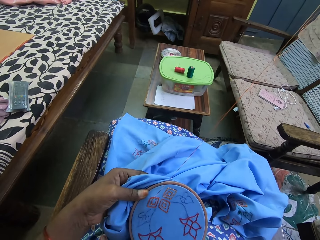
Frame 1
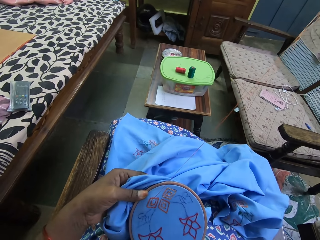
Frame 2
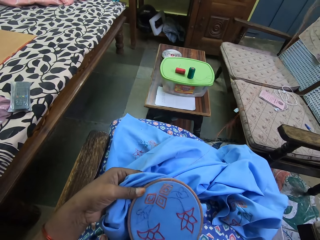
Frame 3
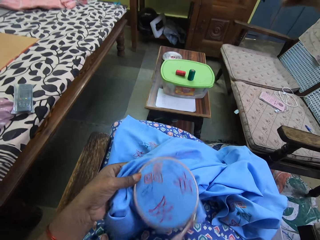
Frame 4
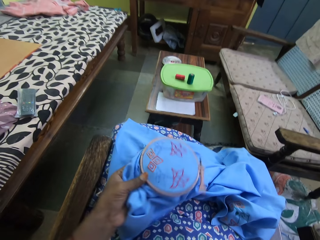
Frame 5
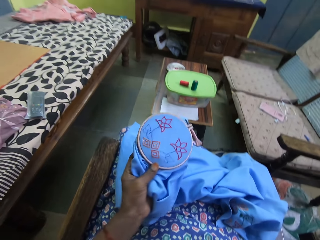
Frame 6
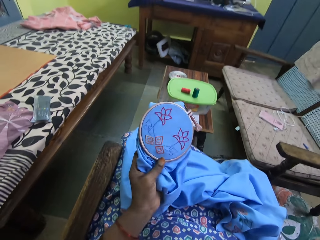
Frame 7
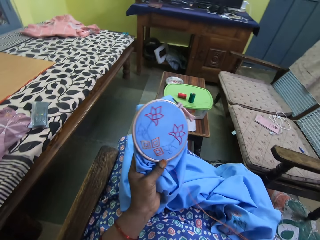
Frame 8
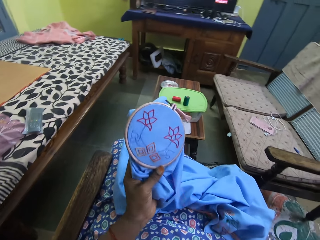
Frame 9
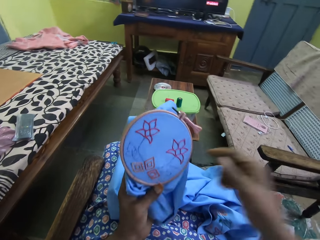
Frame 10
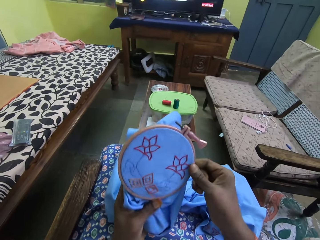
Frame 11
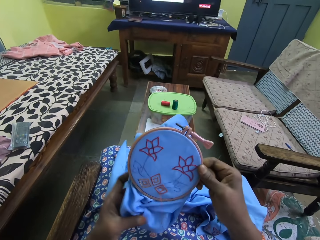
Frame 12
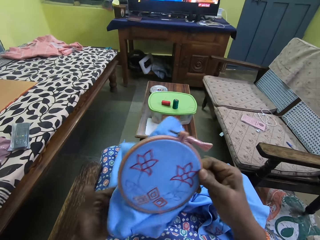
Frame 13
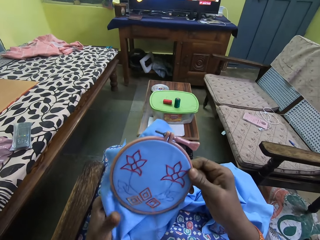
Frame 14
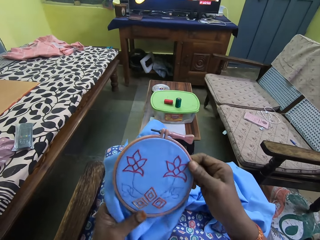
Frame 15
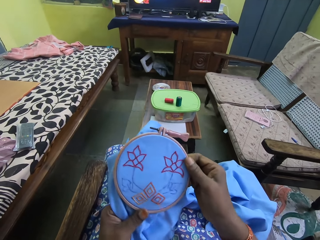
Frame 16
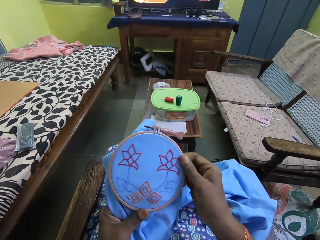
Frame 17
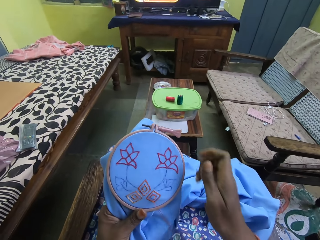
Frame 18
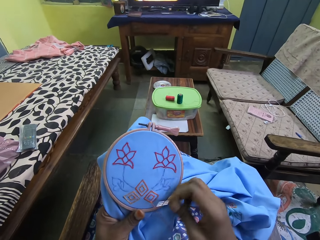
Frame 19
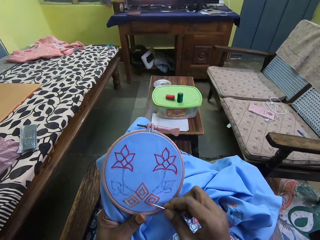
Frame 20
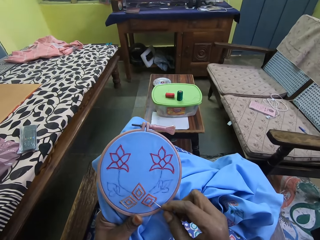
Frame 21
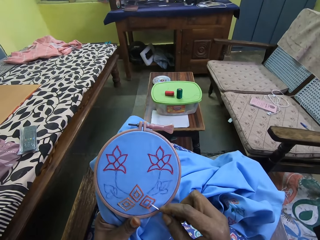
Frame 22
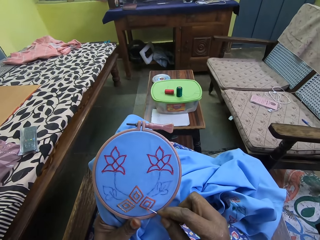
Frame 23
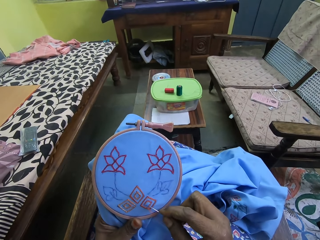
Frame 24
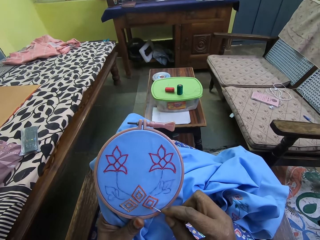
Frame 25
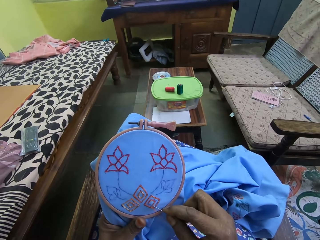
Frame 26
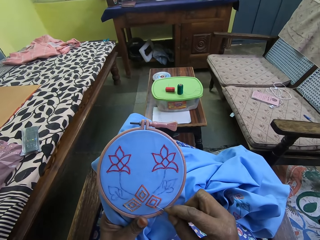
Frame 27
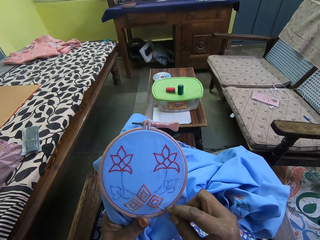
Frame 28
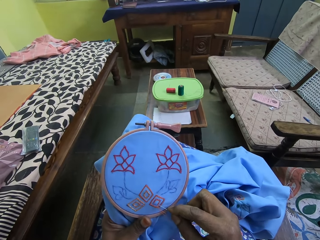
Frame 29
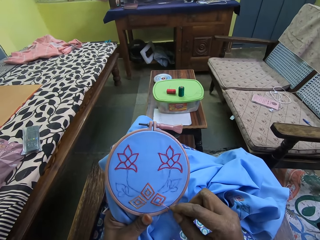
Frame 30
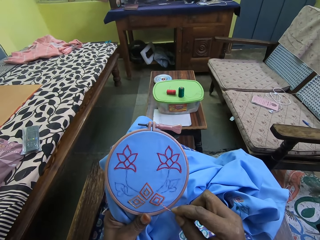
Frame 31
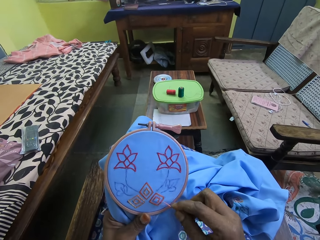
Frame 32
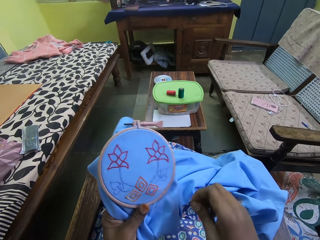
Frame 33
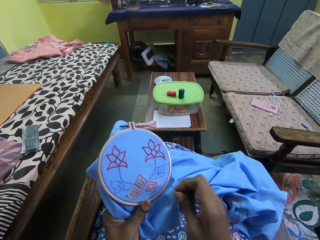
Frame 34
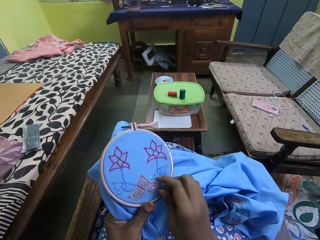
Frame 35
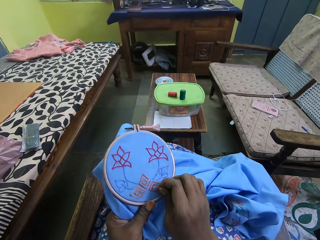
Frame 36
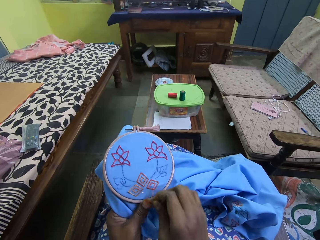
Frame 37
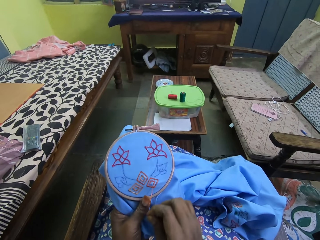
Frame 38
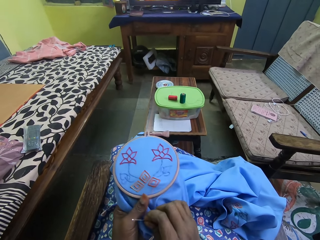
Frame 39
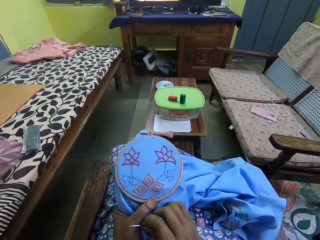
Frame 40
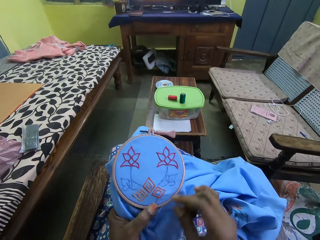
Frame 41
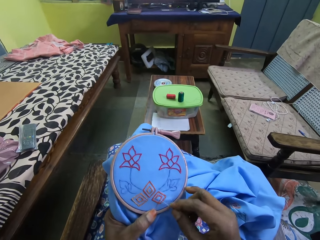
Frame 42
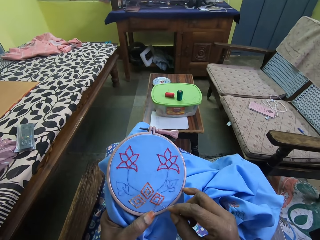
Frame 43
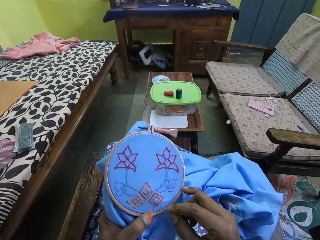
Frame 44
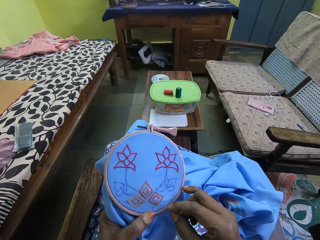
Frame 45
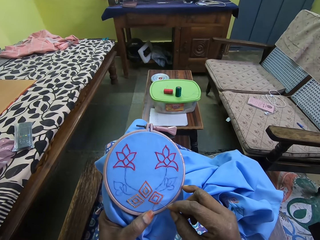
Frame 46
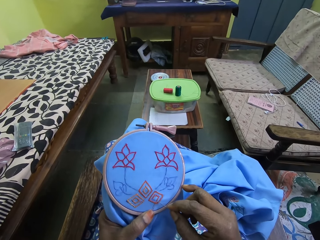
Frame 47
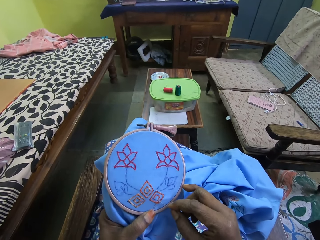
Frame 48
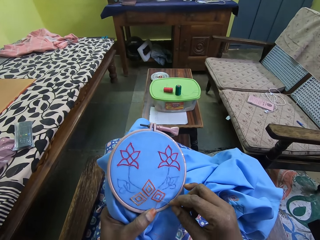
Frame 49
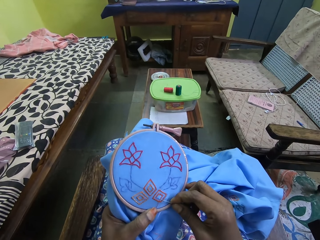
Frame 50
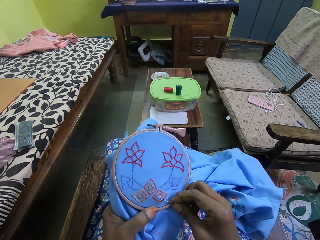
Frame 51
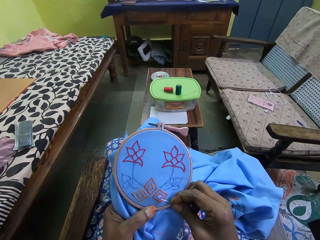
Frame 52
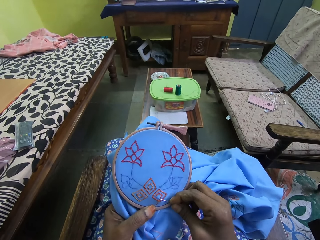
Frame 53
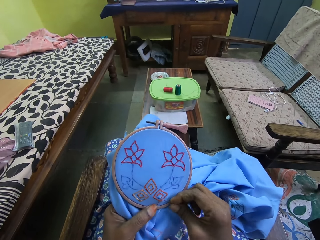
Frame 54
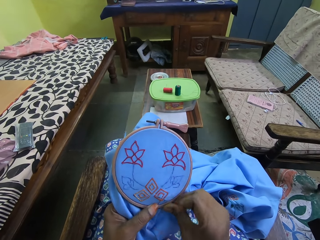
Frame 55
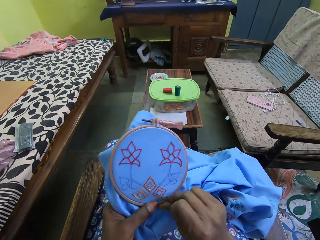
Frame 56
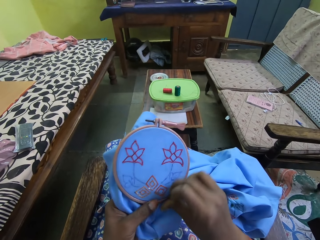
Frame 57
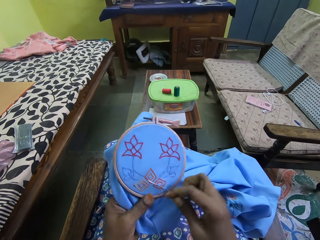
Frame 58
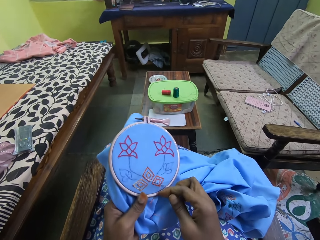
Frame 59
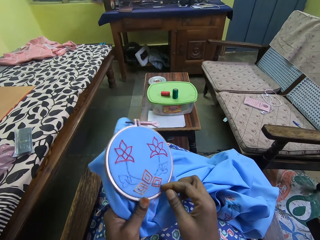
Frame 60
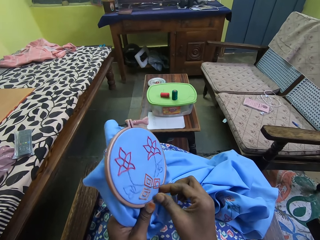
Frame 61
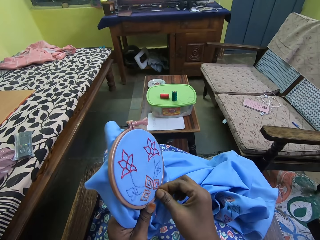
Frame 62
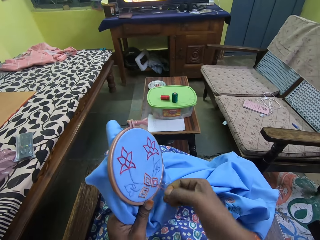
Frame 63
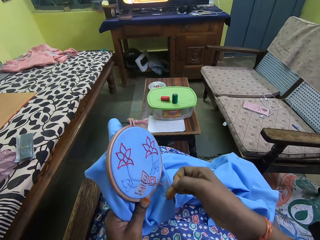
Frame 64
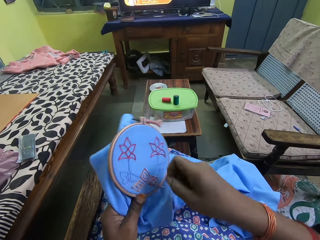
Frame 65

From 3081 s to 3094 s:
The camera wearer turns the fabric with her left hand. She checks the fabric in her left hand. She lifts the fabric. She holds the fabric with both hands. She places the needle in her right hand on the fabric in her left hand. She pulls the thread on the fabric in her left hand with her right hand. She embroiders on the fabric in her left hand with the needle in her right hand.

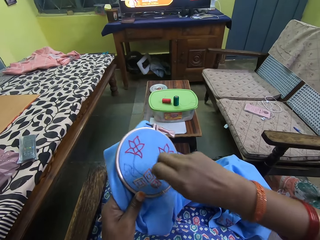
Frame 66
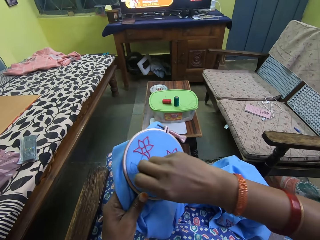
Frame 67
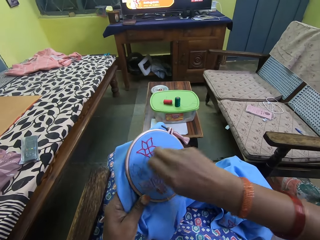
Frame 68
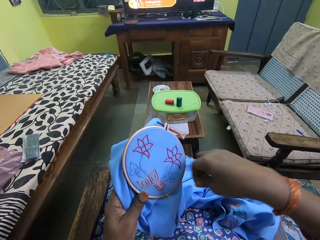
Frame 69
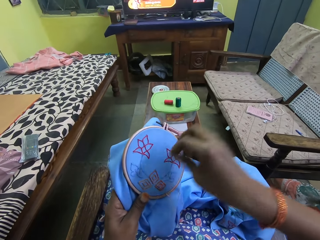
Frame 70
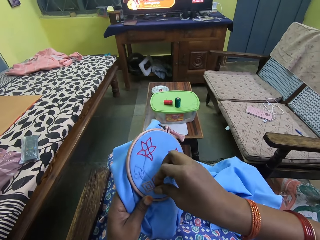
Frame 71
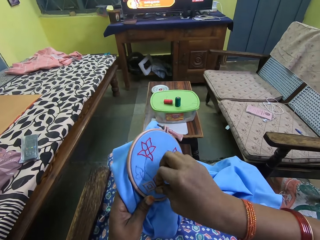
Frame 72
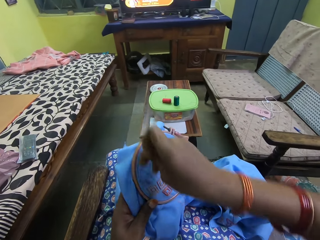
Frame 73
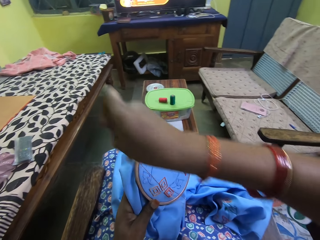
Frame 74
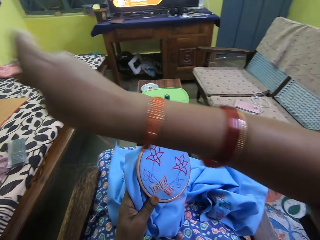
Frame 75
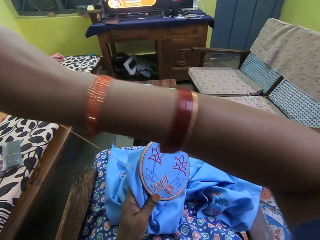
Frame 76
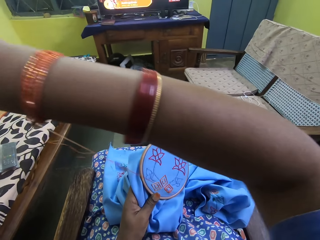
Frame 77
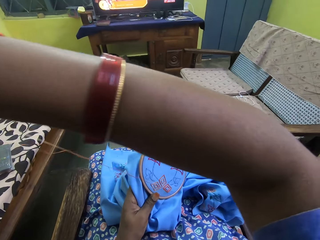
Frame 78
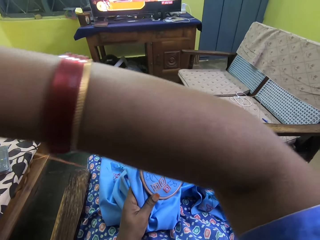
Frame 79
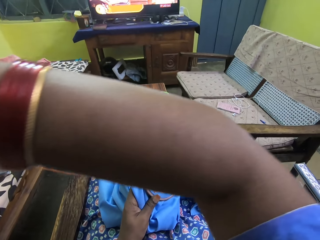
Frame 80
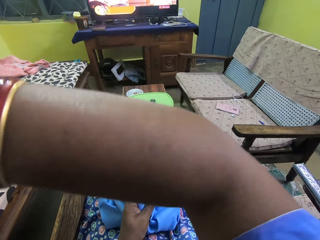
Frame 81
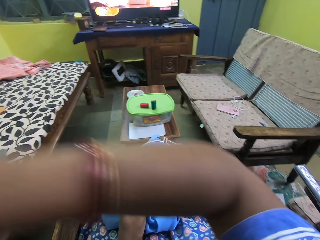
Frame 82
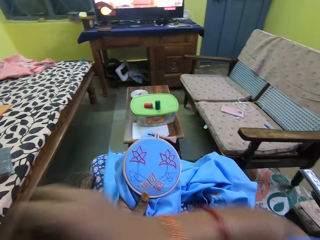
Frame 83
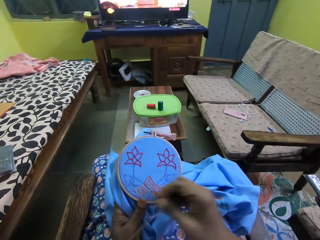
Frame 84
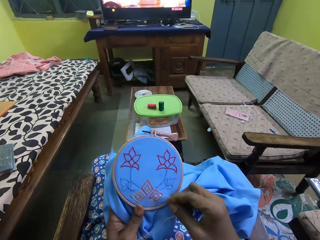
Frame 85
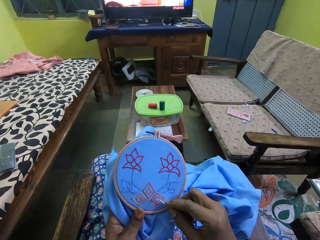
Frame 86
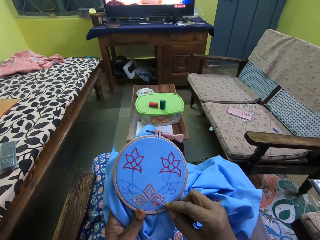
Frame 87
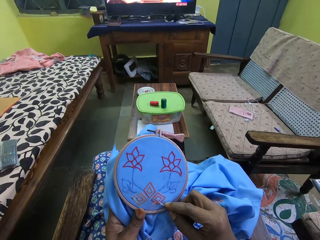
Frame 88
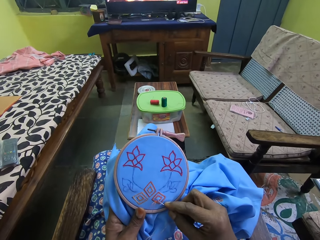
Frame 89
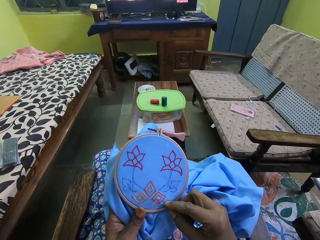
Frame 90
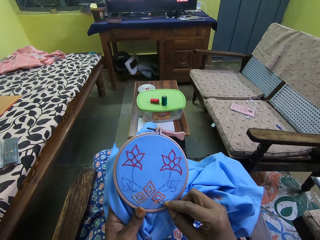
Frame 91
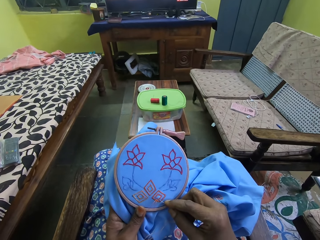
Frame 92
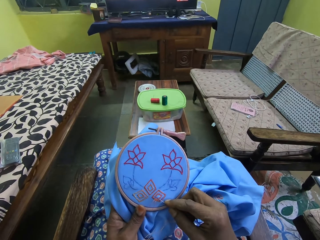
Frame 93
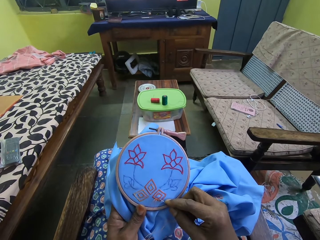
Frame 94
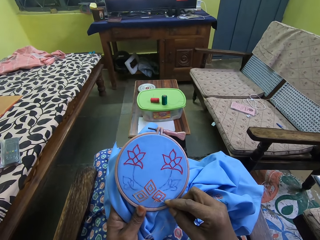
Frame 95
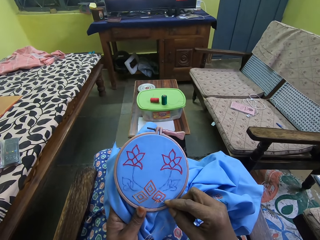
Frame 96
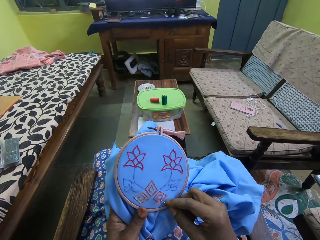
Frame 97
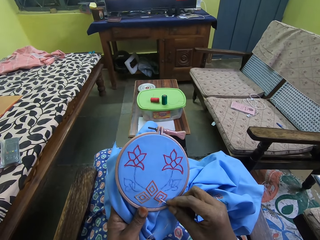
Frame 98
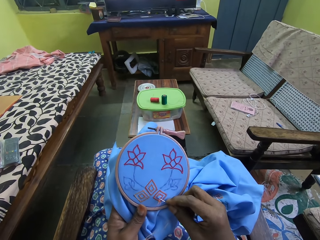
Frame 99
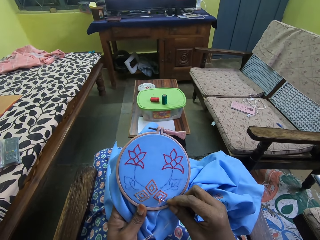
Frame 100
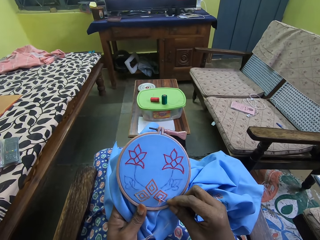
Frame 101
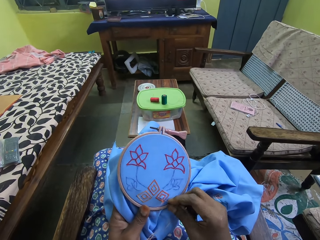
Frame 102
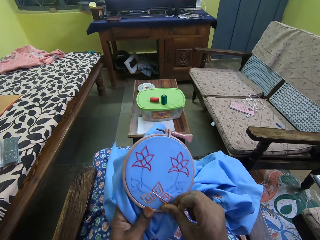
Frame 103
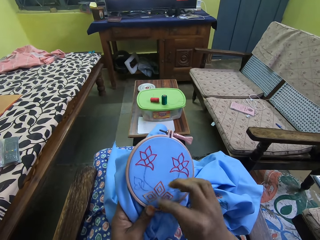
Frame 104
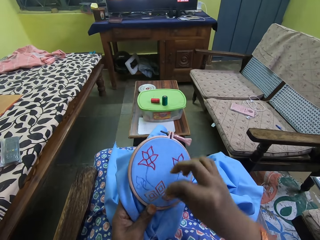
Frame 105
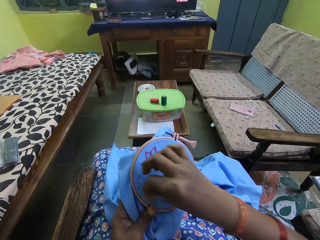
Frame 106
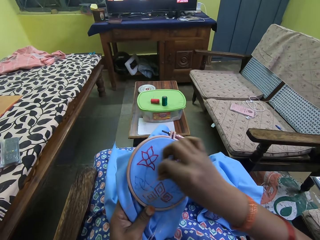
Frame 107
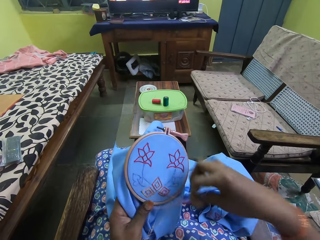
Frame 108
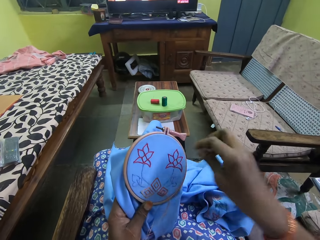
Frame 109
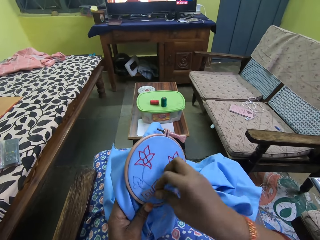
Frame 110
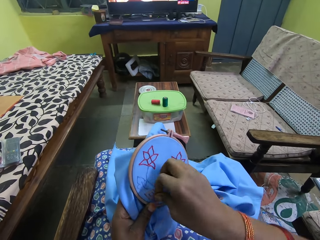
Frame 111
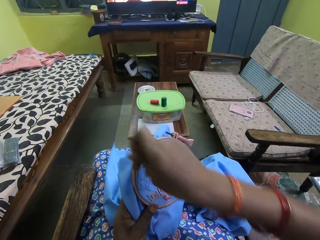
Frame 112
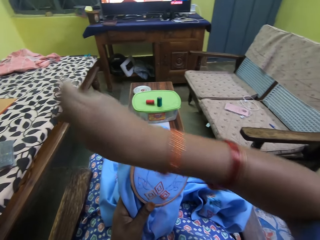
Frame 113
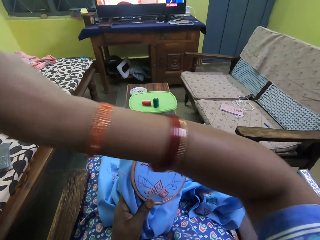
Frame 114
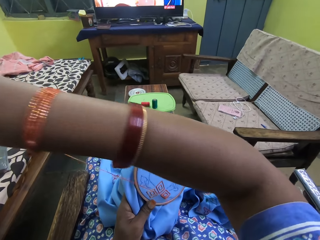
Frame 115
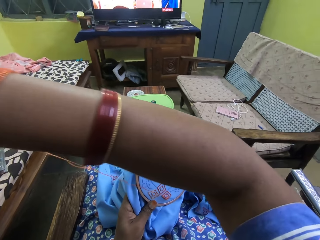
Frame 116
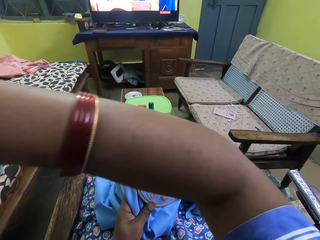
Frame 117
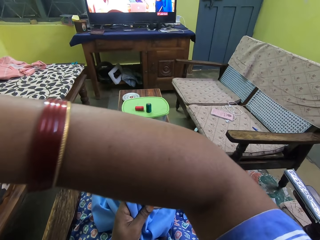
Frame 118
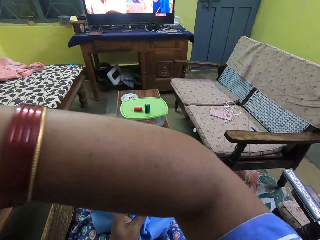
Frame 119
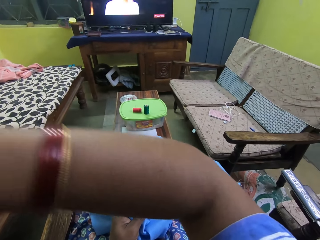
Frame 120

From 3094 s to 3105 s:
The camera wearer sews the fabric with a needle.
